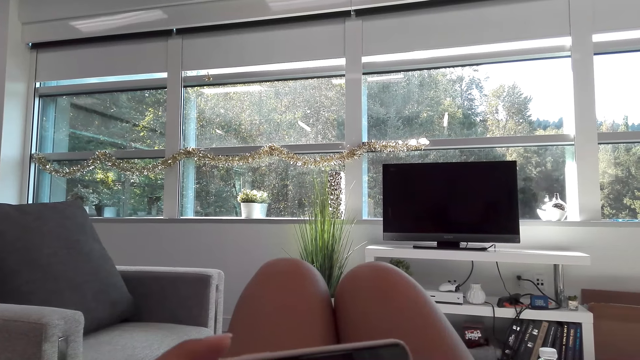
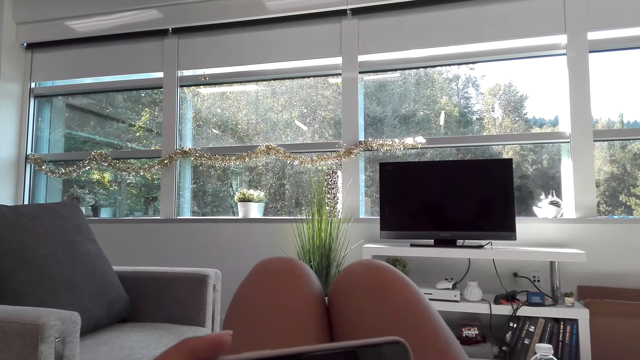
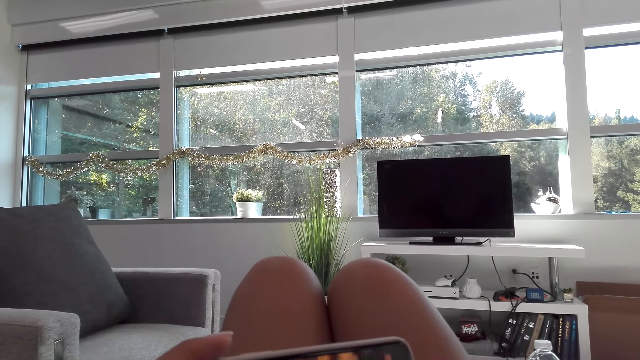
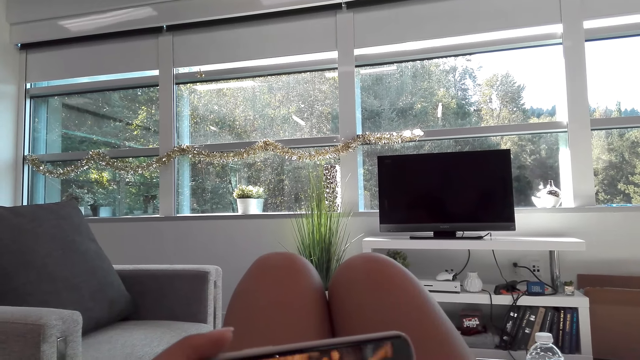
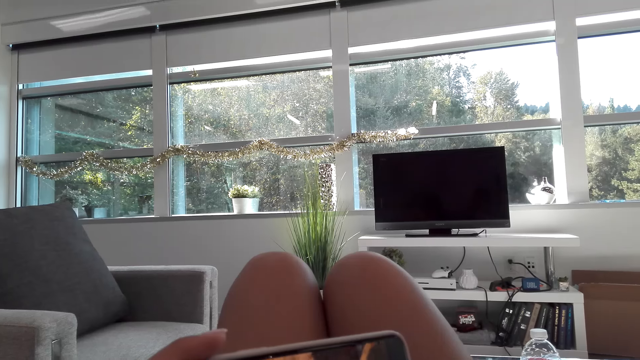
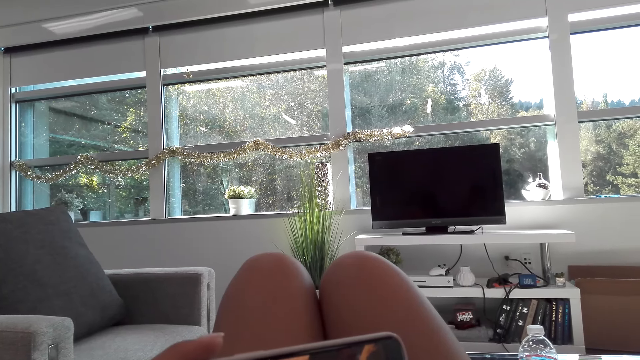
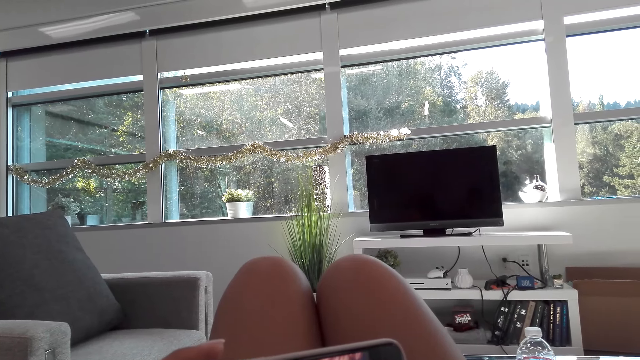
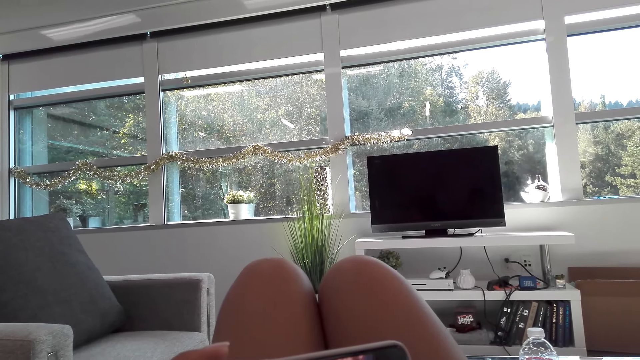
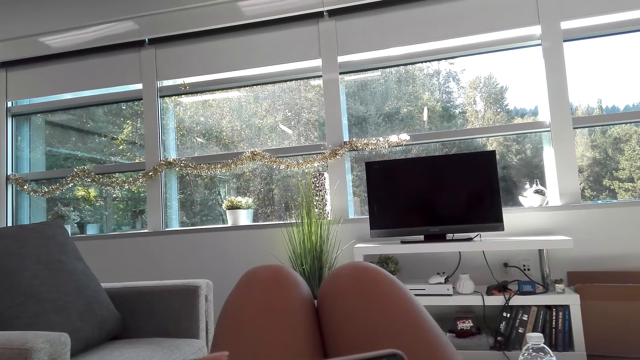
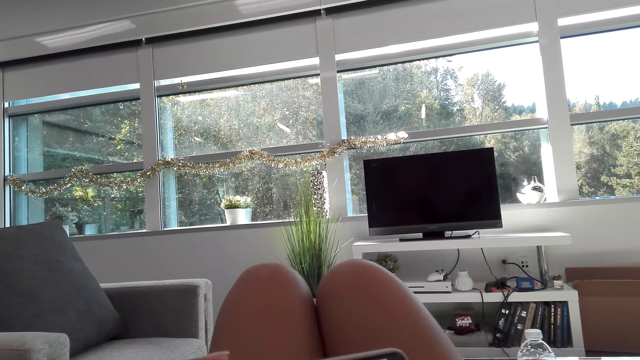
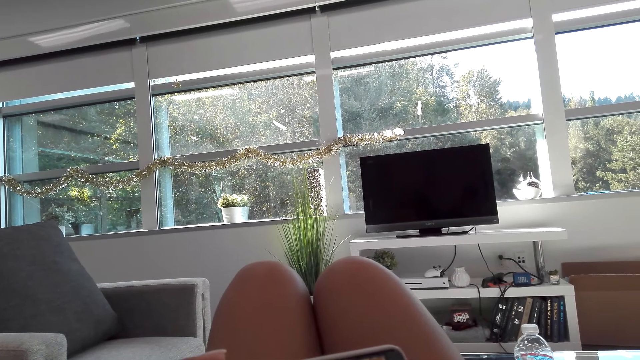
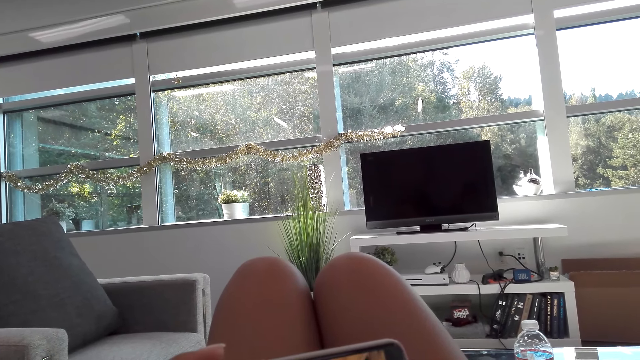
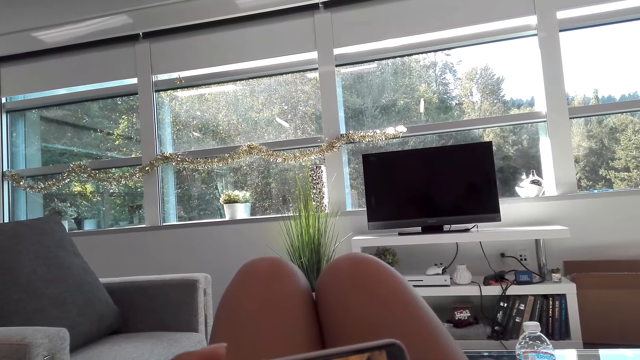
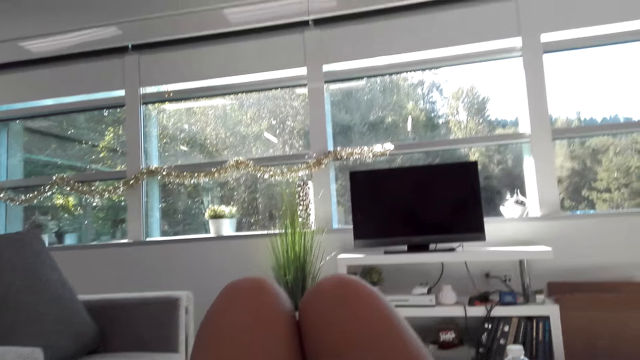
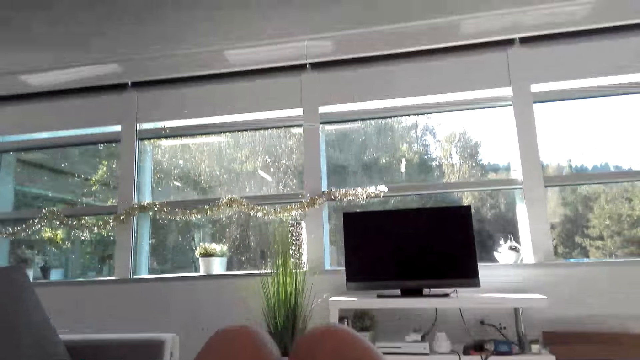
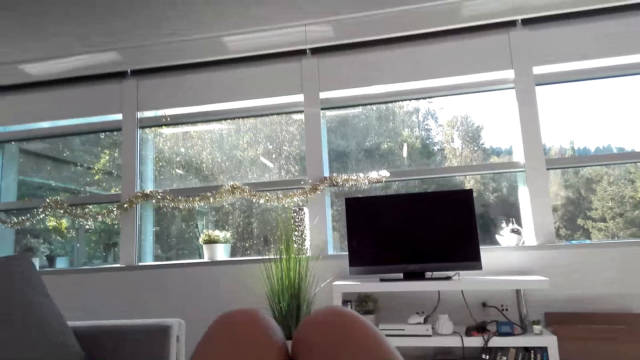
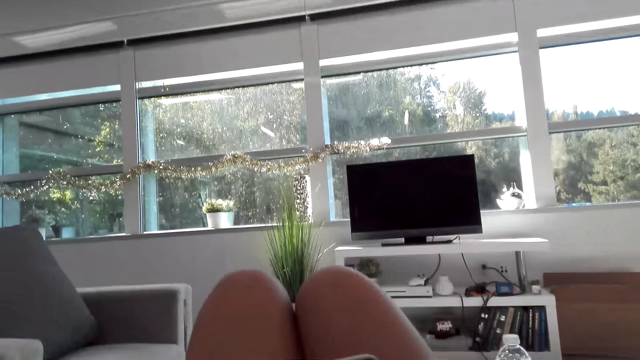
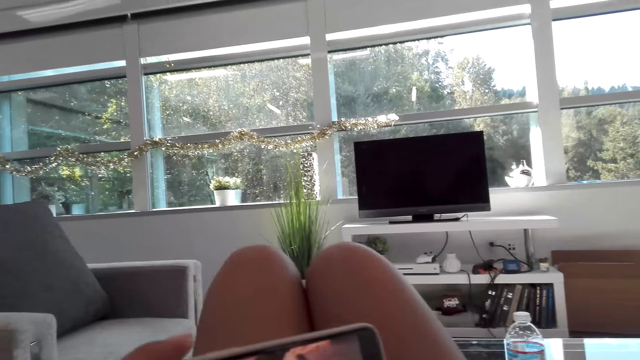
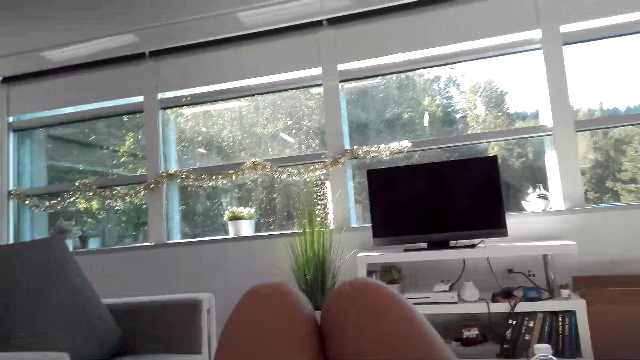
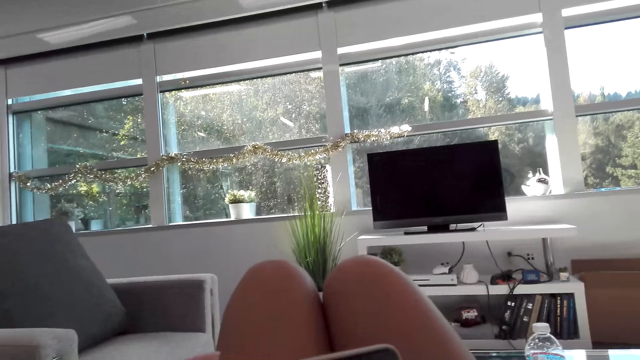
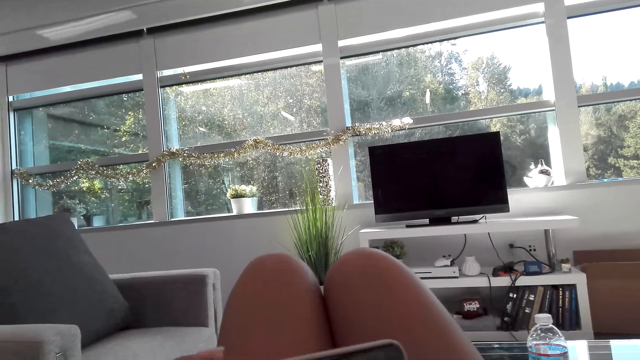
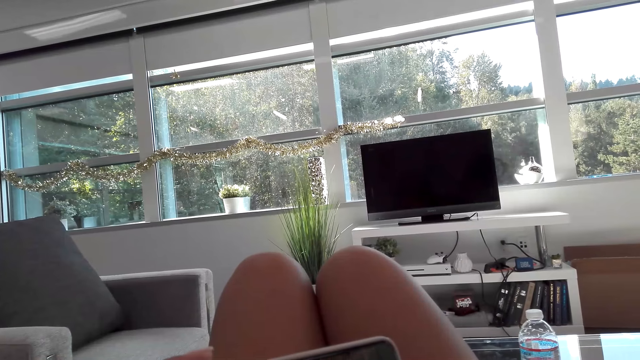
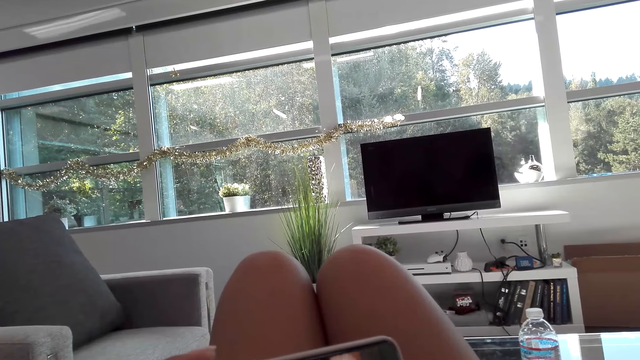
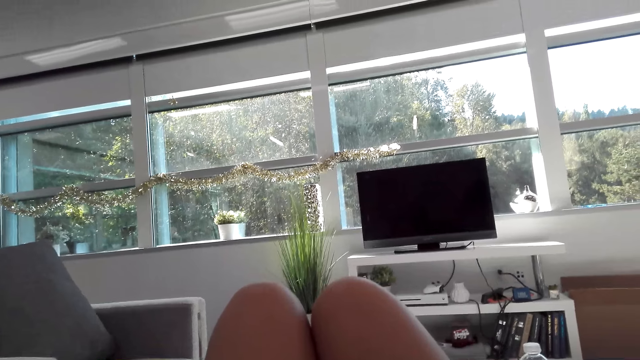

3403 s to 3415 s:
A woman talks to the camera wearer. The camera wearer talks to the woman. They watch from the phone.

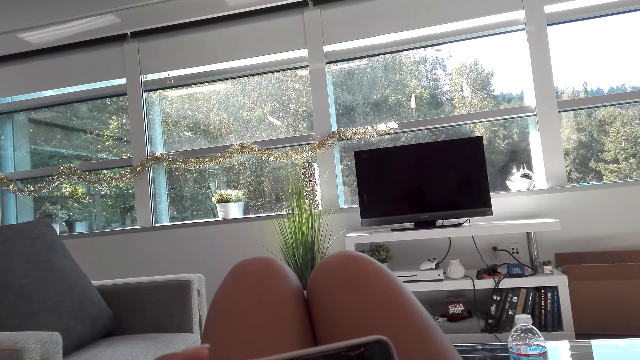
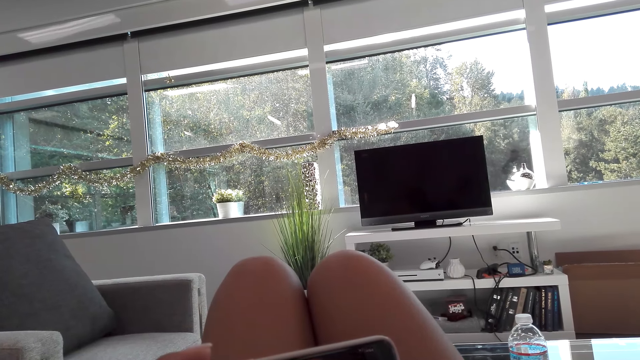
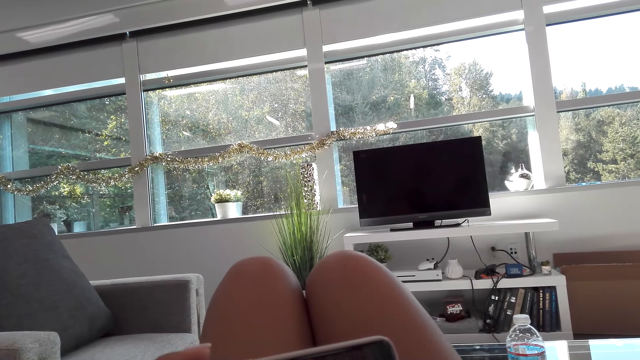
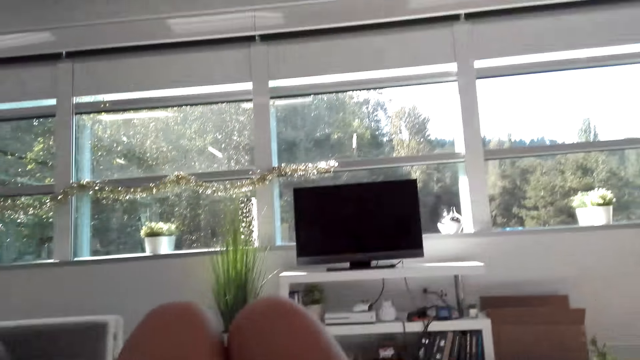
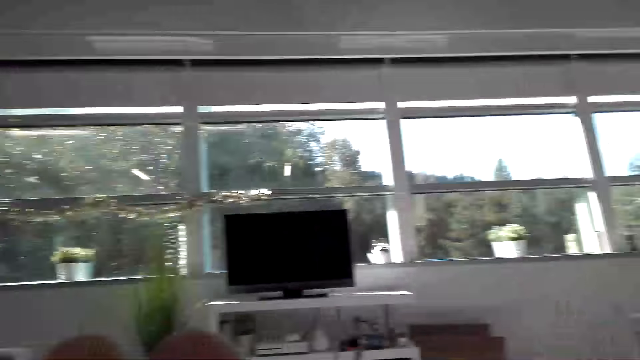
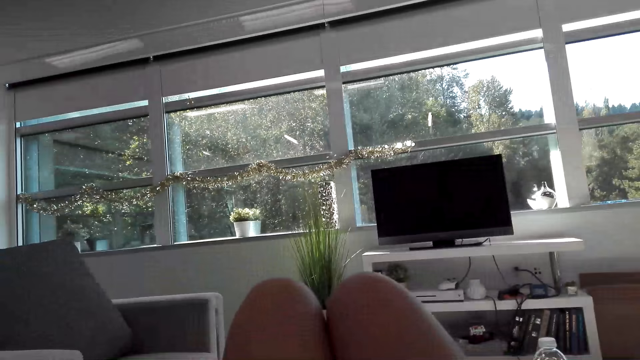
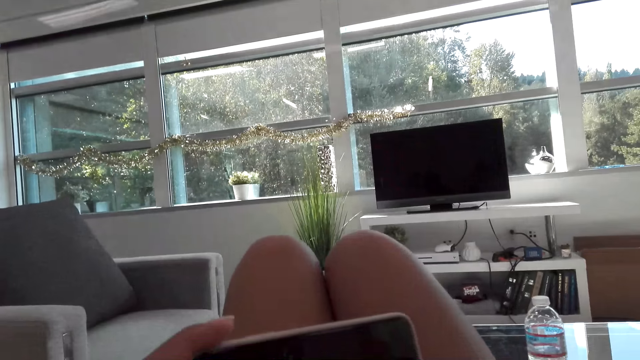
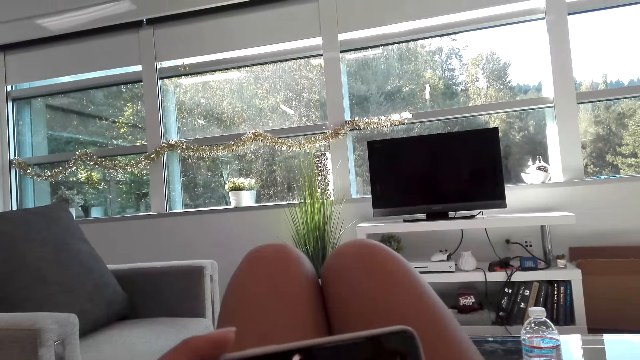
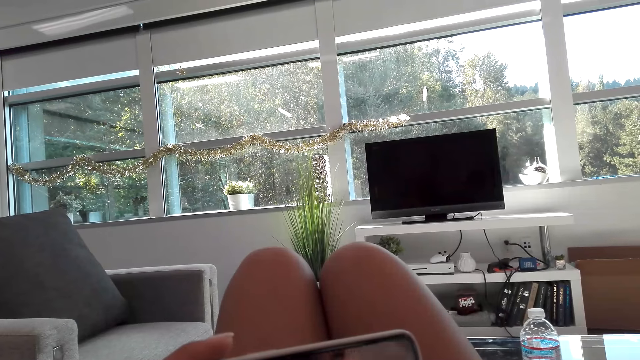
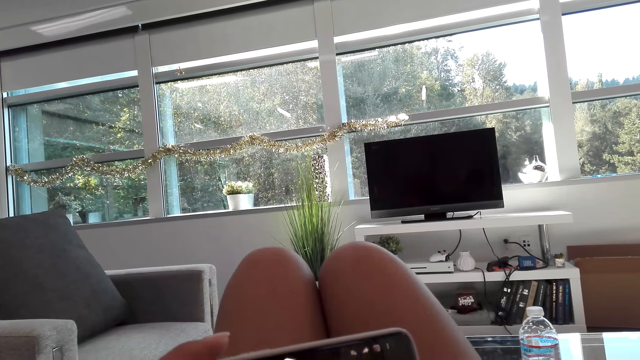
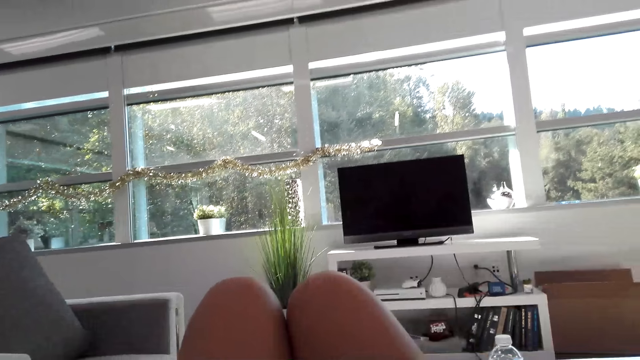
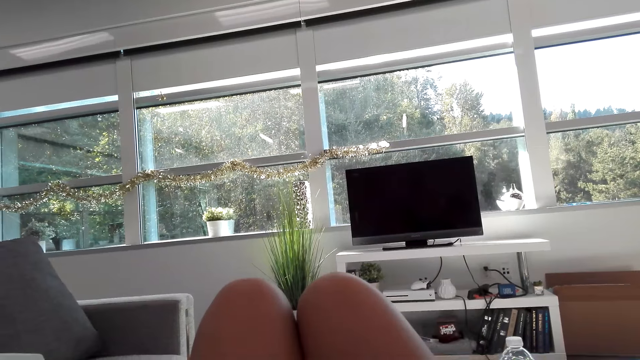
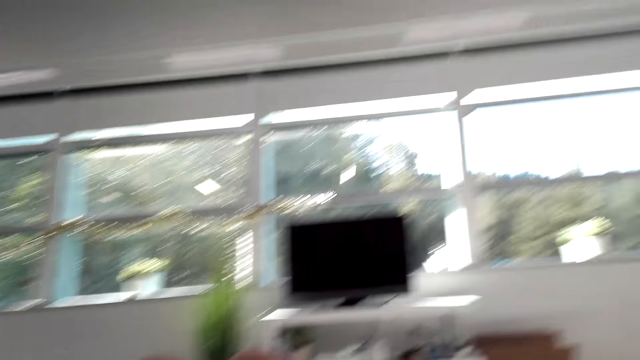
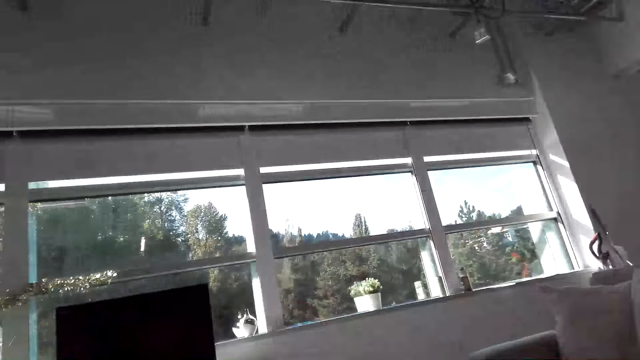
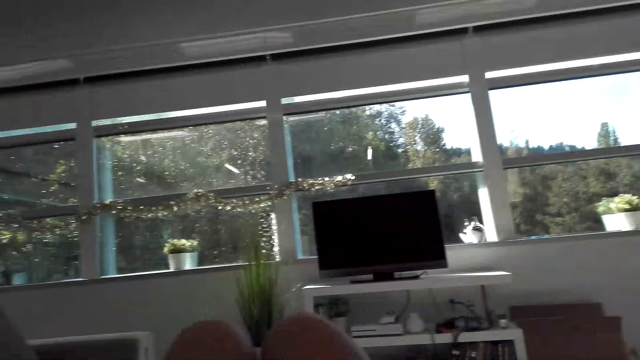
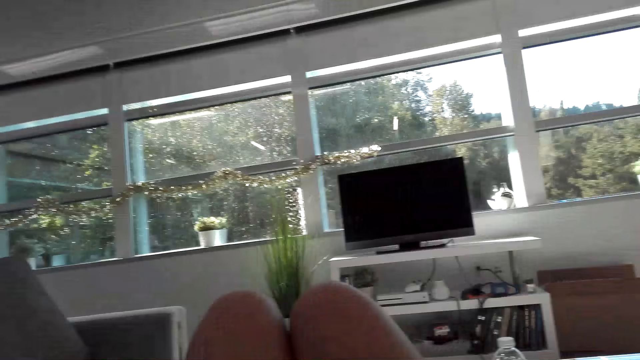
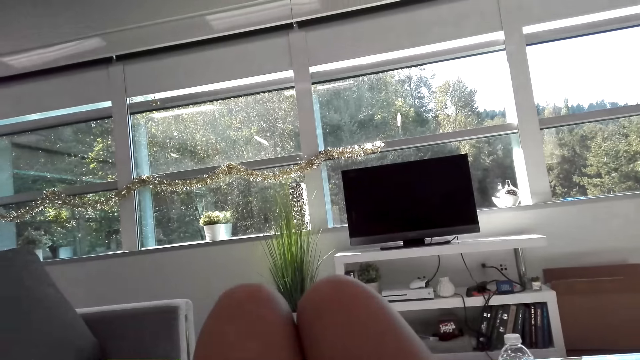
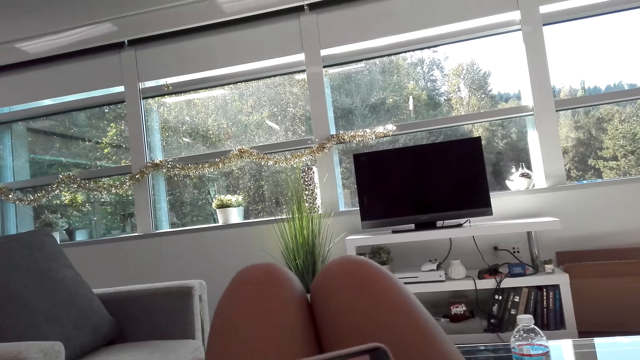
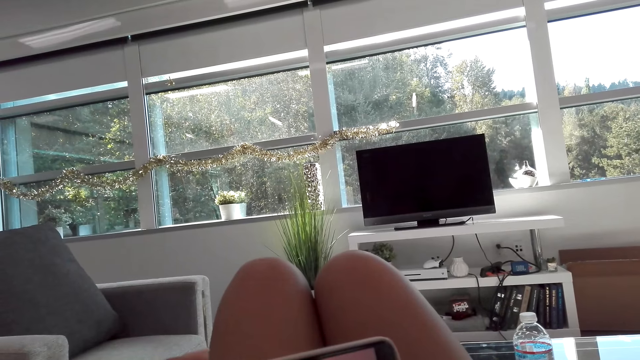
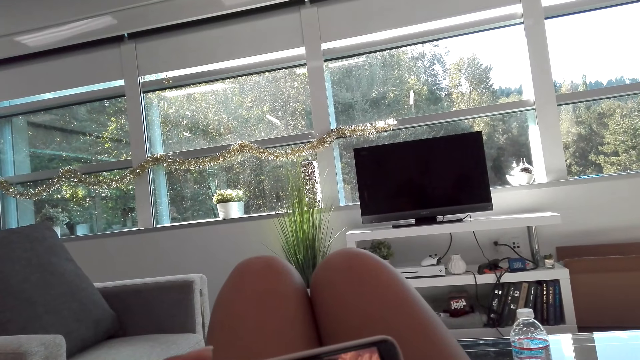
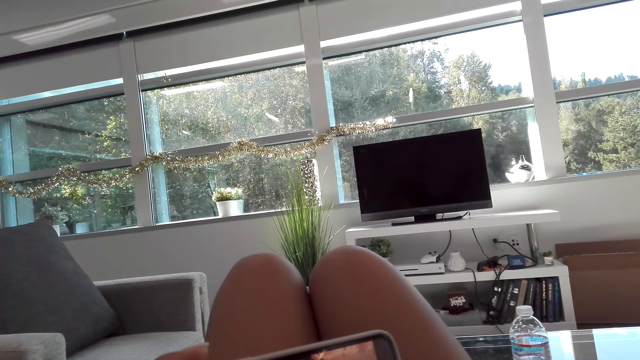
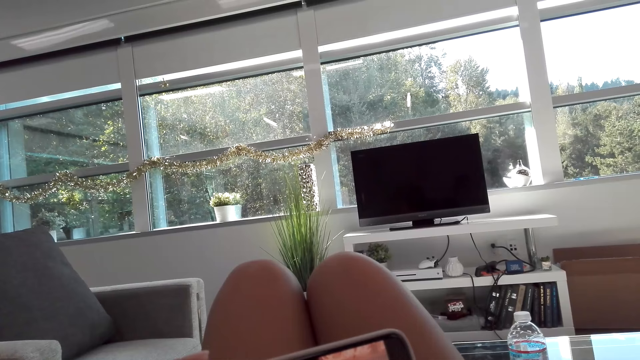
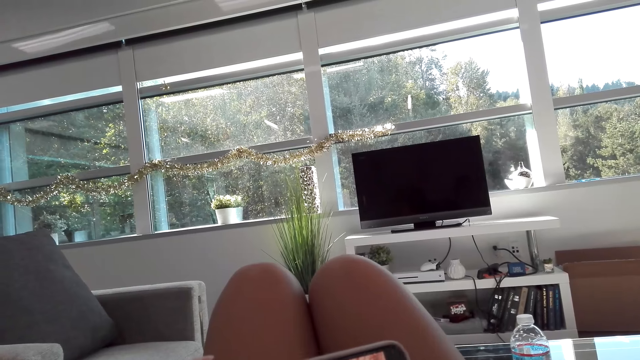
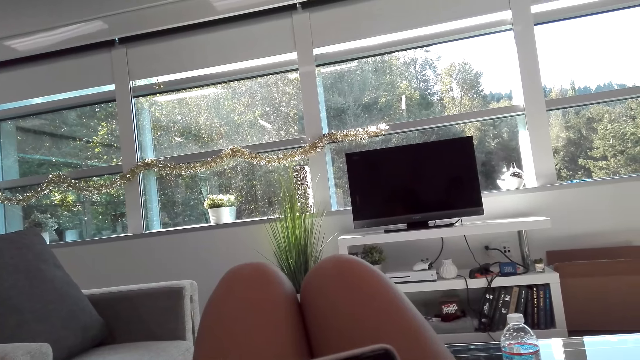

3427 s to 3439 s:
The camera wearer talks to a woman. The woman talks to the camera wearer.
